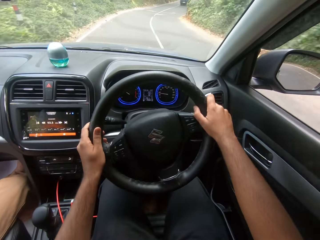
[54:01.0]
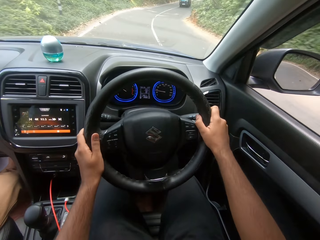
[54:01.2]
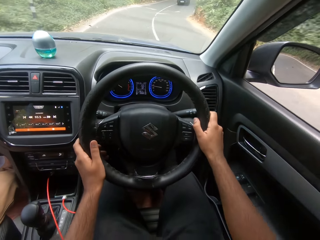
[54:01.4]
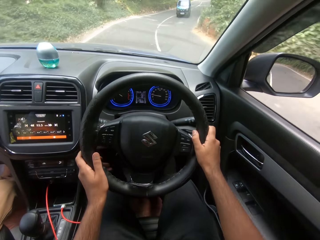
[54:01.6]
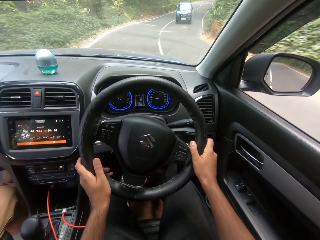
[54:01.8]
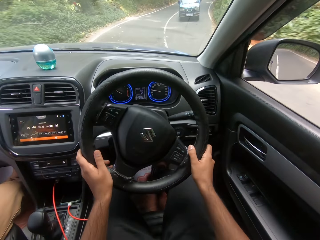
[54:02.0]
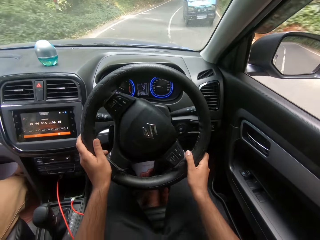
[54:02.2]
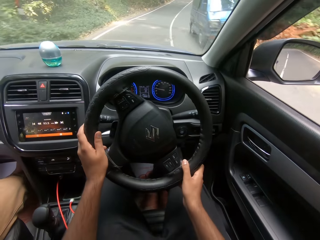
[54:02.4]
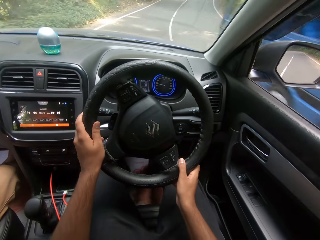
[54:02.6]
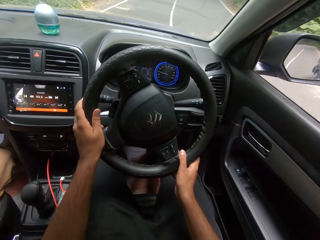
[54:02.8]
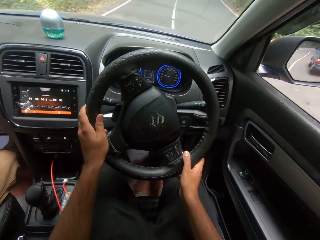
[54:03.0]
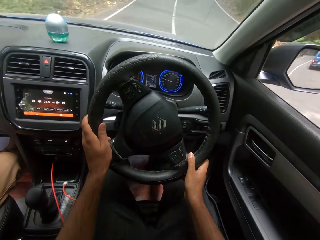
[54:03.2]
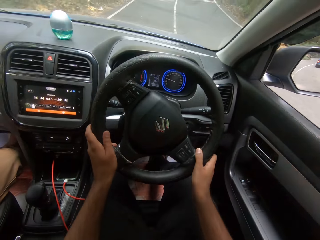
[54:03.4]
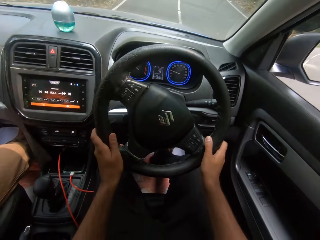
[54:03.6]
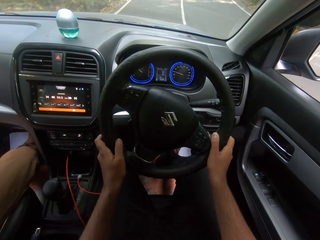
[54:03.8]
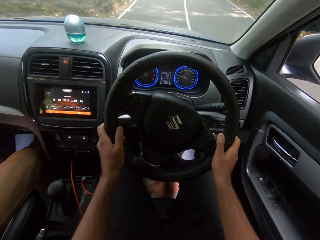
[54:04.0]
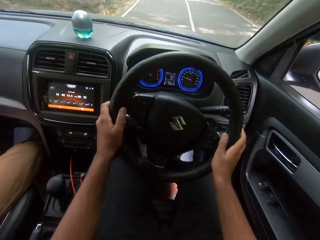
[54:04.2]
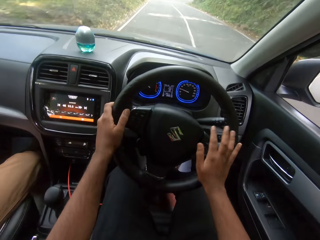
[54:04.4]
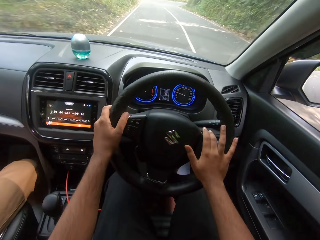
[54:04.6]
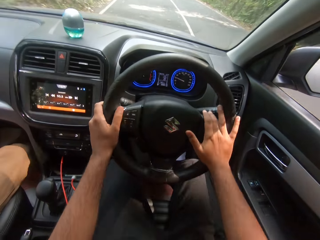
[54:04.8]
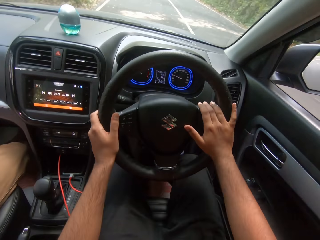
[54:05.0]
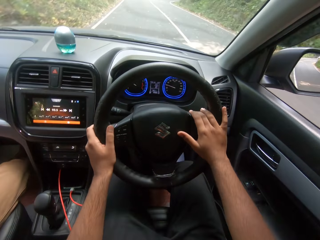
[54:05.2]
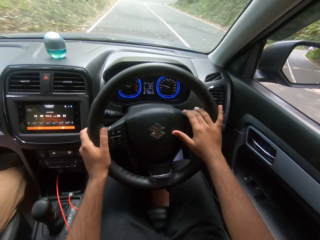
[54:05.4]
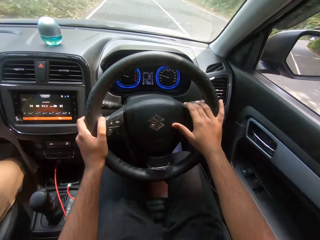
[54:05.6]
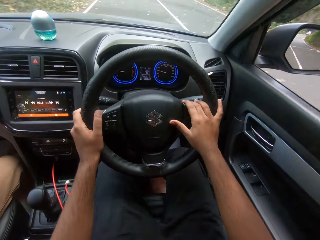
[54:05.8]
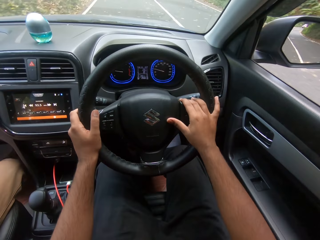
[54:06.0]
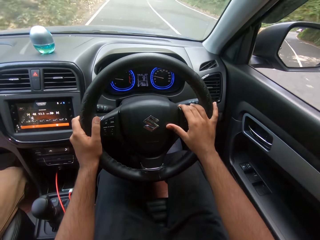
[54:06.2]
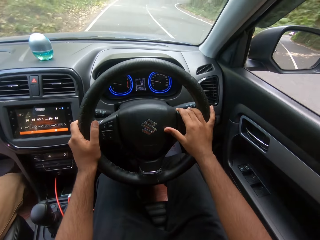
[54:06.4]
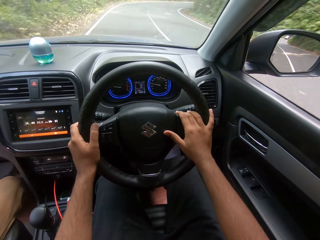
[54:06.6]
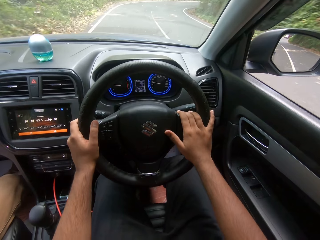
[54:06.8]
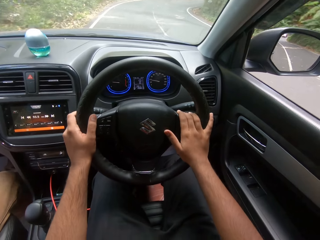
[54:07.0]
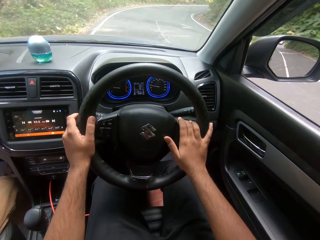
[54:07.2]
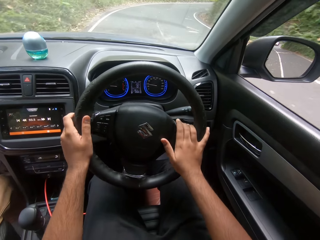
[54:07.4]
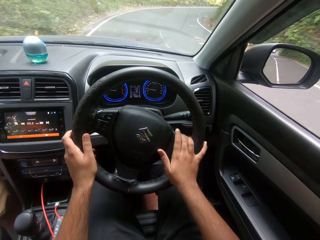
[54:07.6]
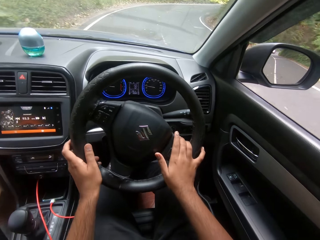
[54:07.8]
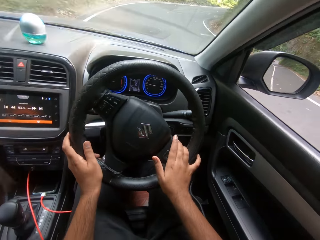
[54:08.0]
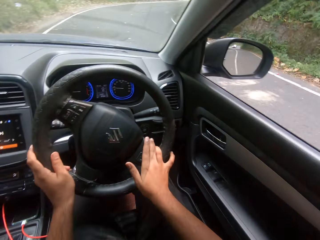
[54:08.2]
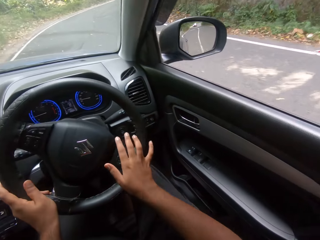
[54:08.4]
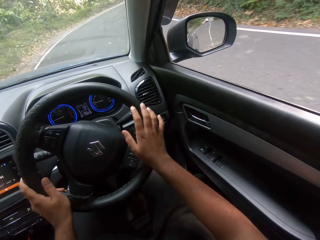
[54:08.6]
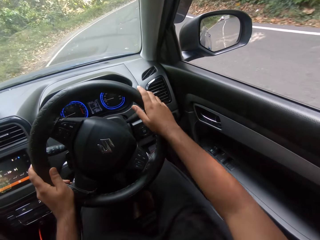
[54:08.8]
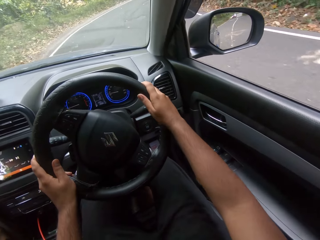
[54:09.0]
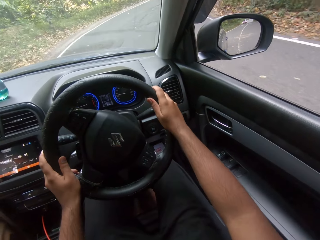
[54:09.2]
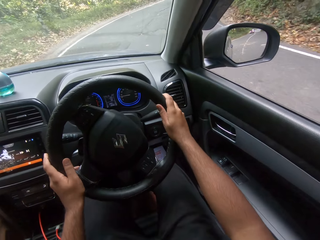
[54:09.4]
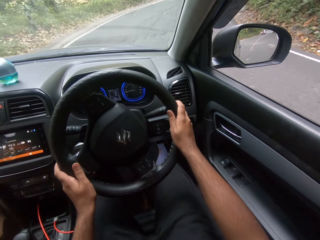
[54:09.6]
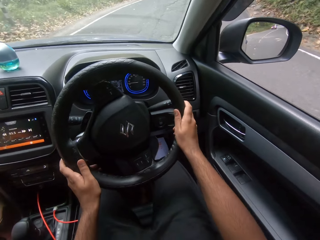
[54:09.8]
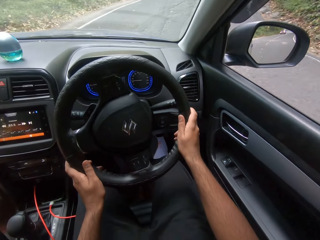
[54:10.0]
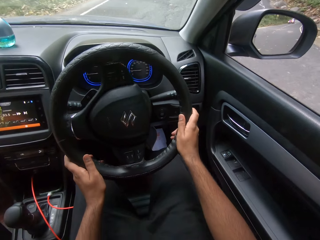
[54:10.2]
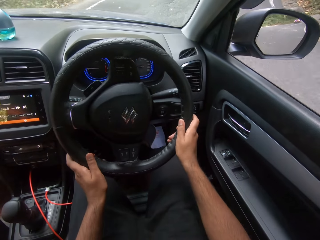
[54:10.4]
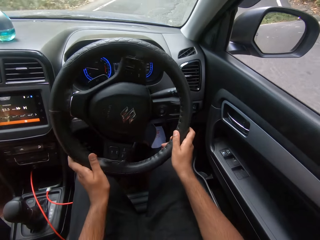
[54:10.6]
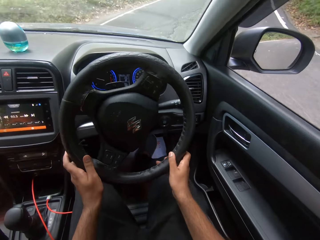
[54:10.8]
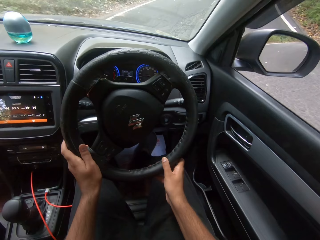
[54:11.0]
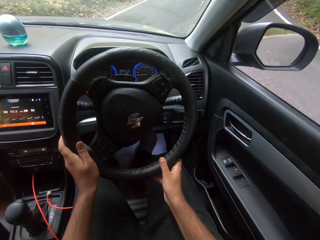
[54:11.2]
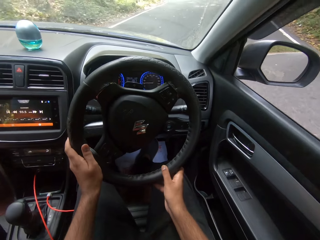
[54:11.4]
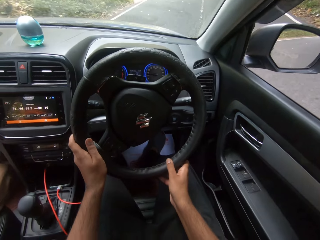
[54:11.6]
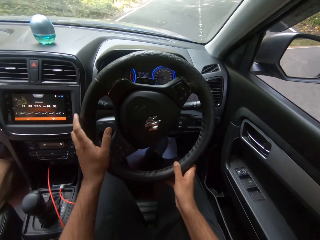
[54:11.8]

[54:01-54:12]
The camera wearer drives past a blue car.

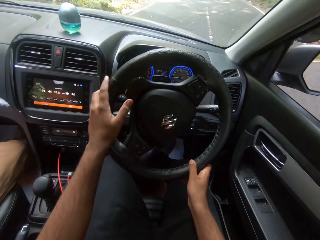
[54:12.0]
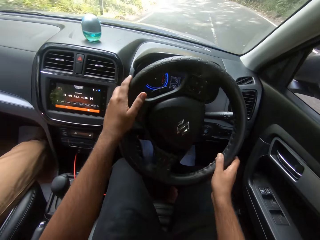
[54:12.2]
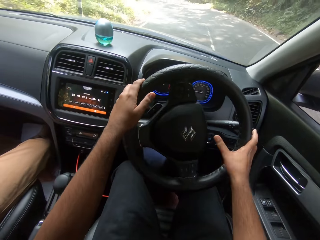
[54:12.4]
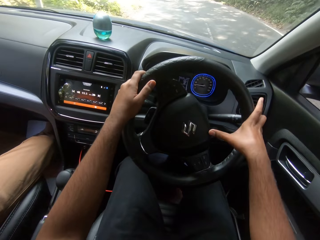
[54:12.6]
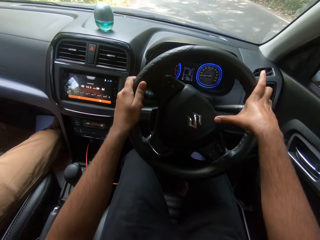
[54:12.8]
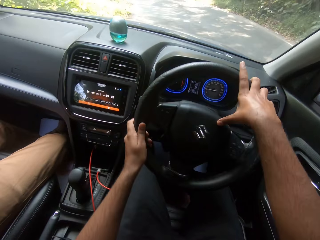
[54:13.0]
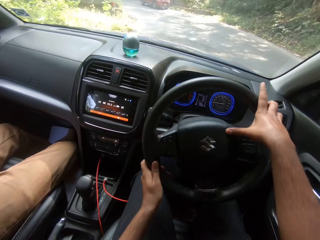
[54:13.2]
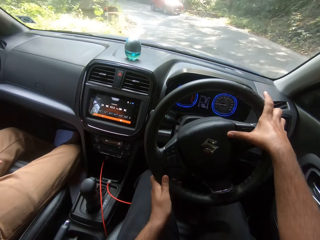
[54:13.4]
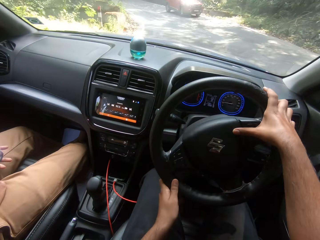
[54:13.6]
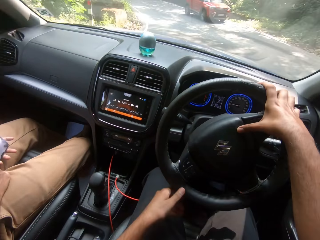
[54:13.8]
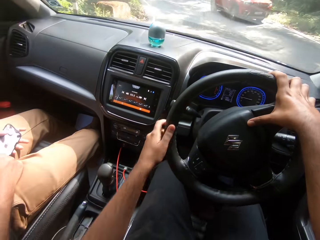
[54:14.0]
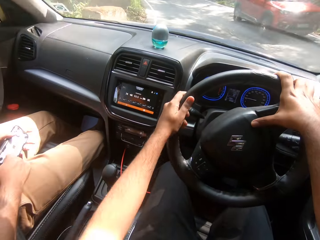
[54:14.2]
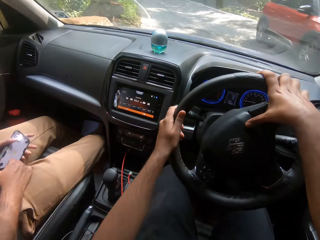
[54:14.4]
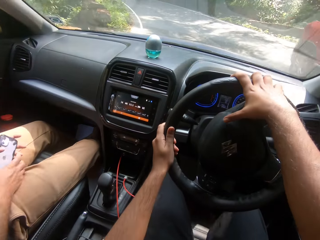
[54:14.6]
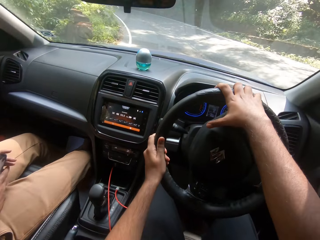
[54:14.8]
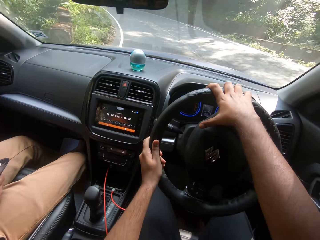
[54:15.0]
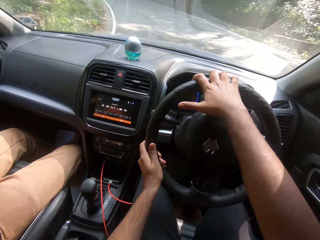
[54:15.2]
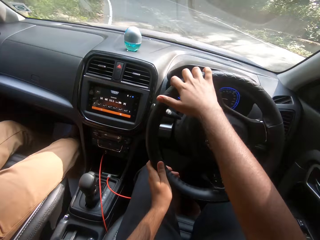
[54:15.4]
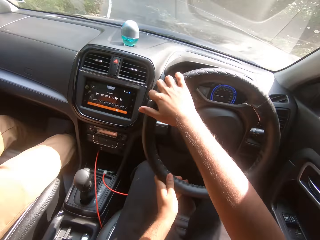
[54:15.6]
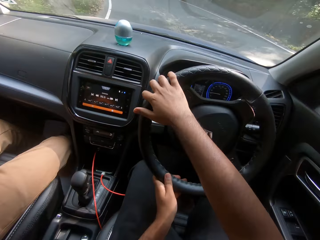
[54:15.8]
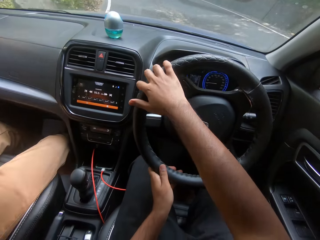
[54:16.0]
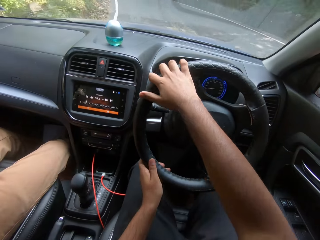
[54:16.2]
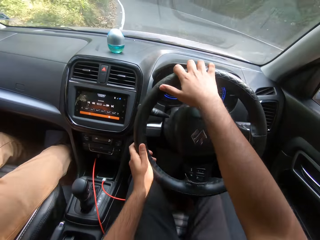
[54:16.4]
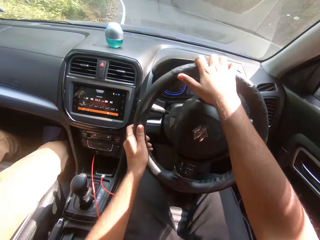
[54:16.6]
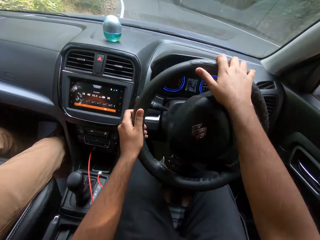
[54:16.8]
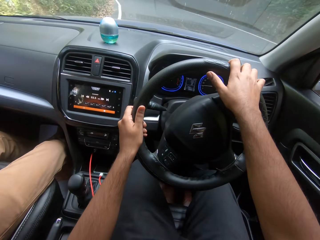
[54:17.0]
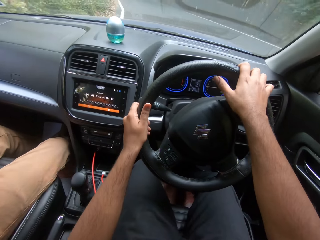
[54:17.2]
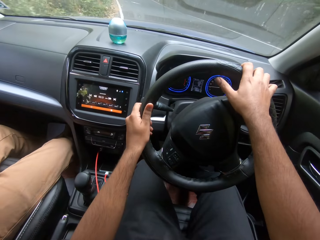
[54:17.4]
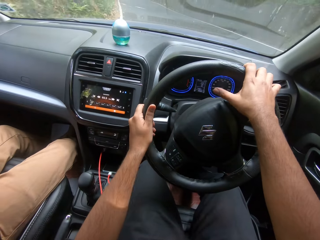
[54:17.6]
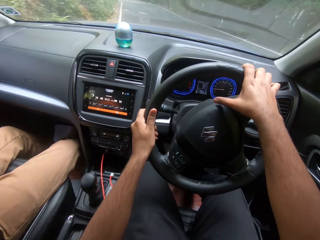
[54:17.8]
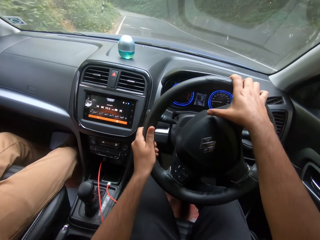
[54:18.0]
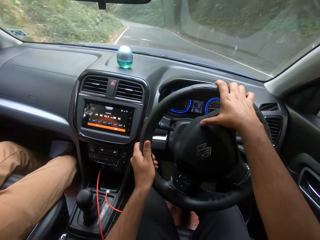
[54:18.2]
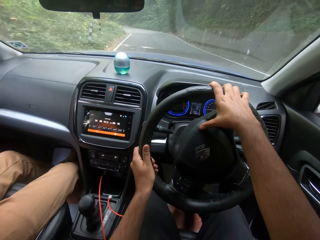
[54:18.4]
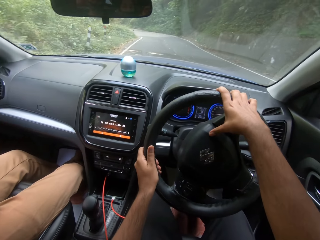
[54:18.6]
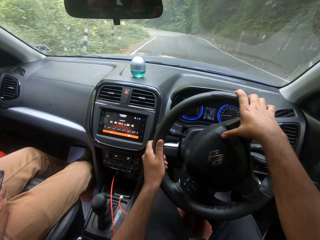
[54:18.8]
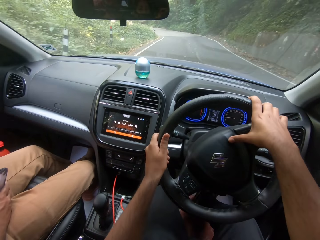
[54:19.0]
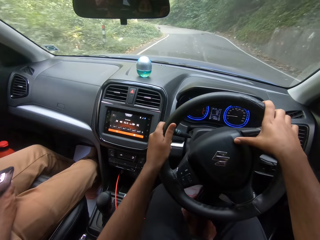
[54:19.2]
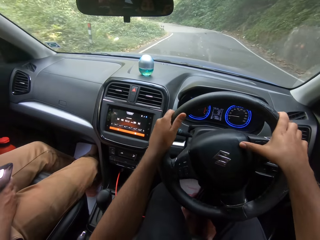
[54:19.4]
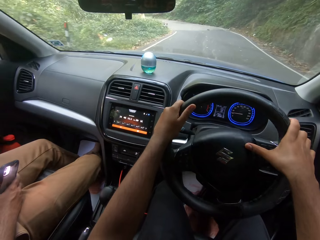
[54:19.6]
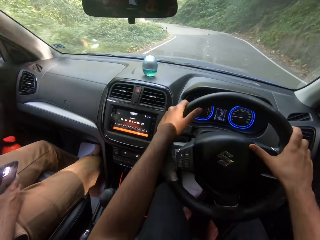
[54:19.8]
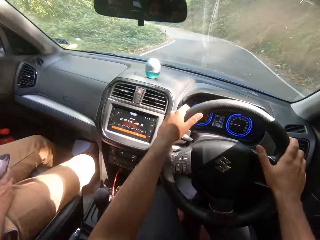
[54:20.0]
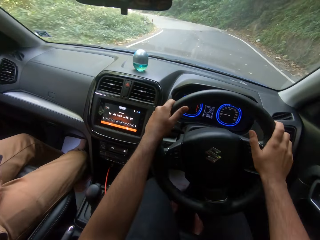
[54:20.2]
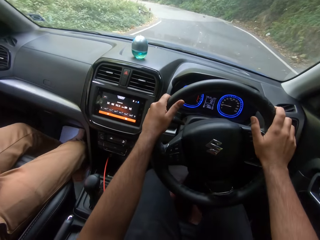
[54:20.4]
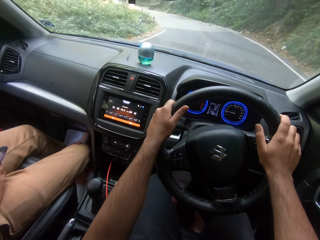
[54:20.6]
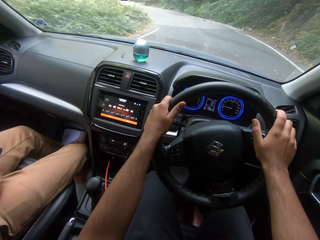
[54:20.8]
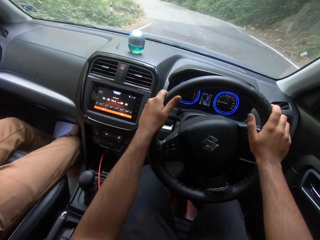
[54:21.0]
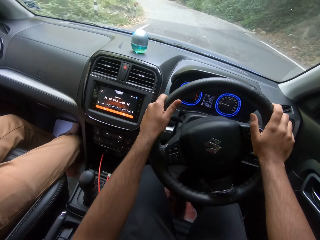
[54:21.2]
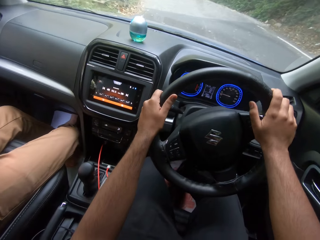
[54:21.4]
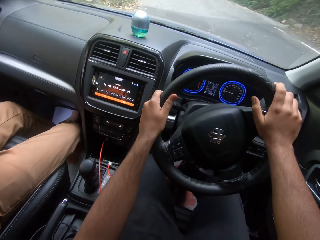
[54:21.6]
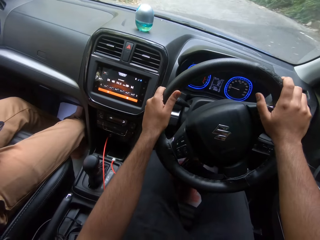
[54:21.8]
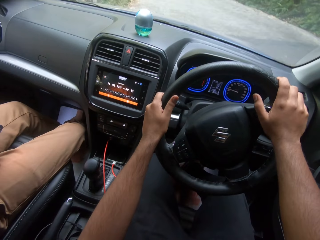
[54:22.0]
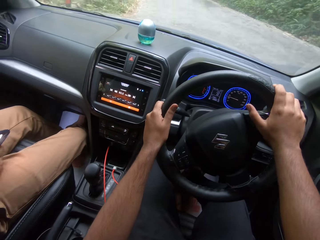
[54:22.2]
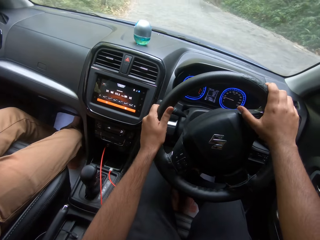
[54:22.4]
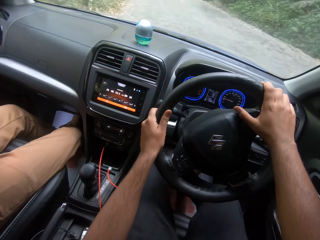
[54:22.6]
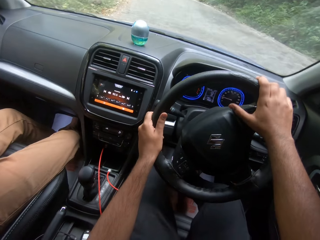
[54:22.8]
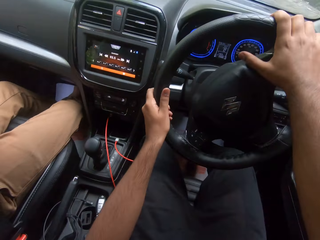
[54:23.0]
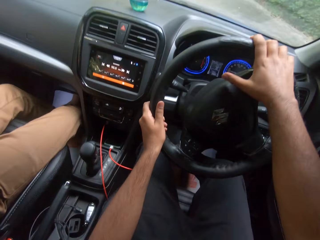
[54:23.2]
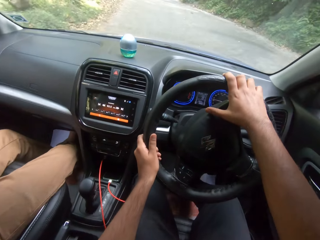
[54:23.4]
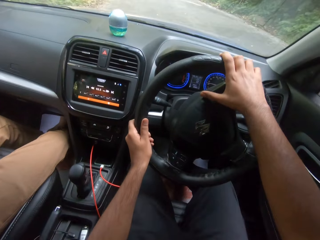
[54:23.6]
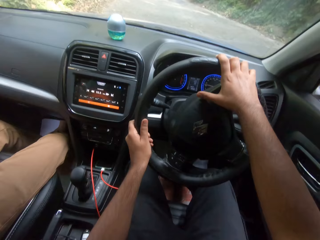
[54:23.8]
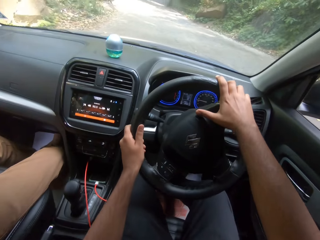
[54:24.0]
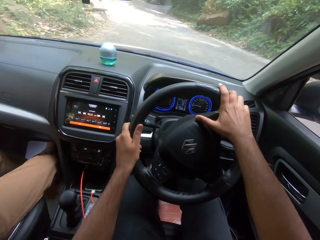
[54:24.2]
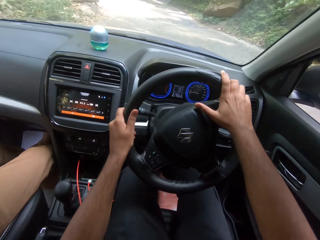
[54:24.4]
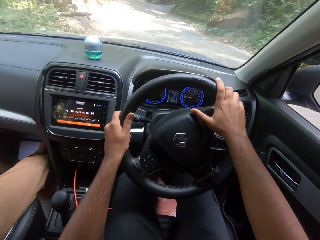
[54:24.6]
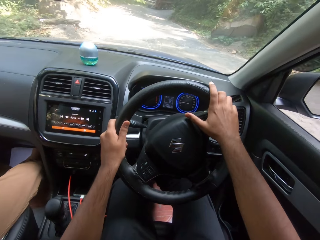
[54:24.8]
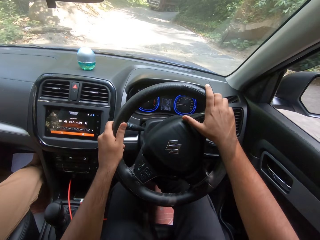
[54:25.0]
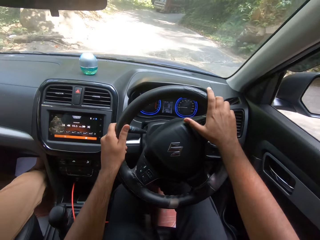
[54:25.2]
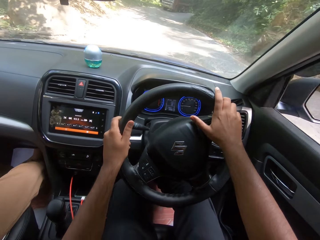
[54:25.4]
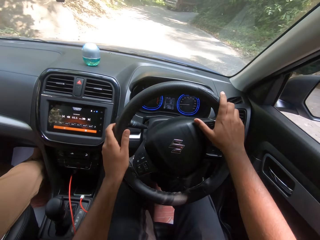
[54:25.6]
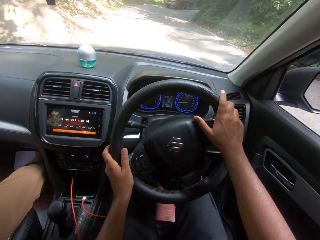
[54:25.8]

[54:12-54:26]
The camera wearer drives past a red car.
